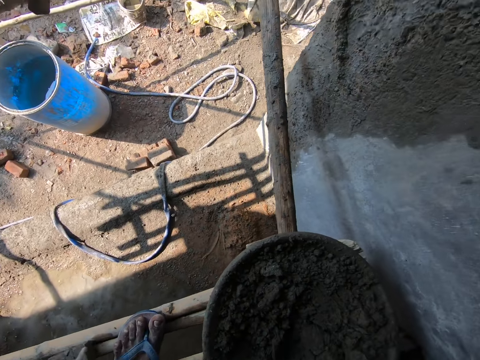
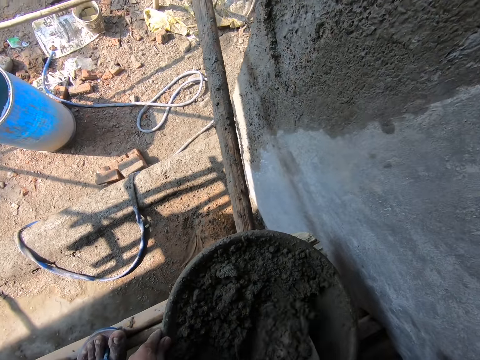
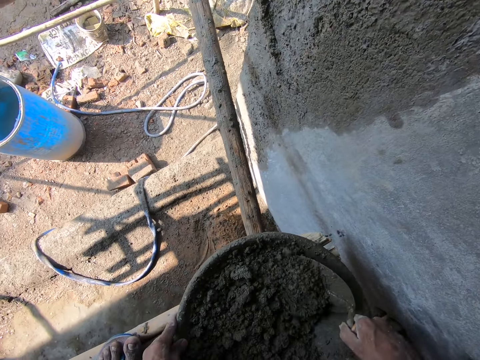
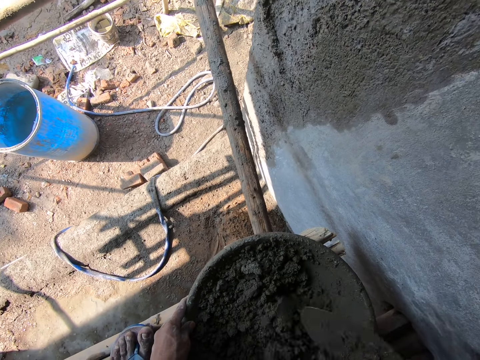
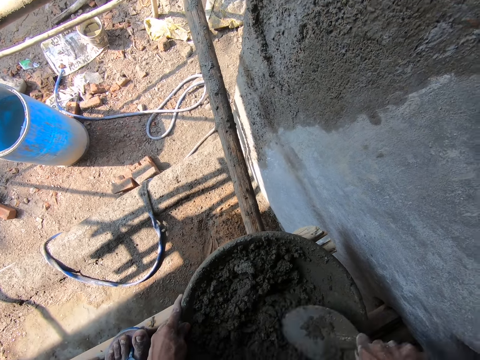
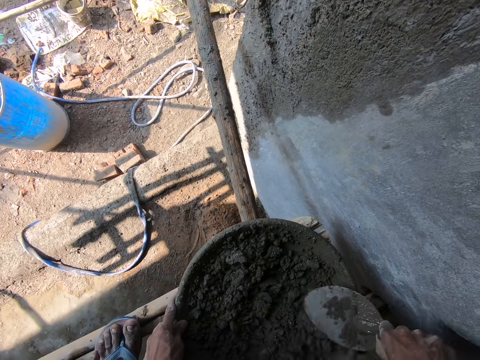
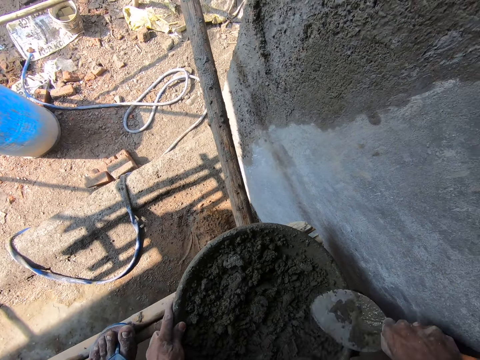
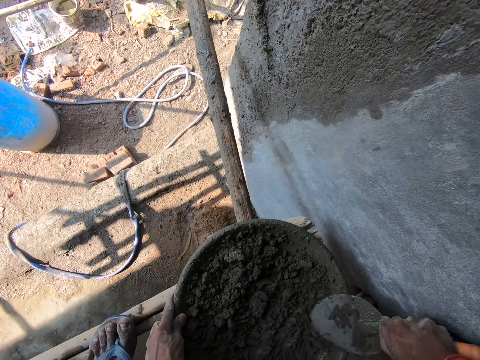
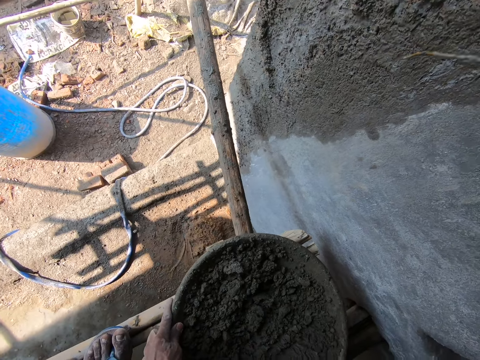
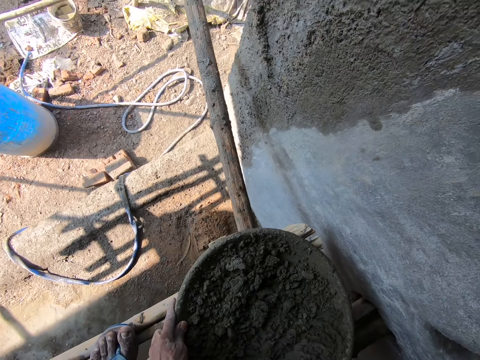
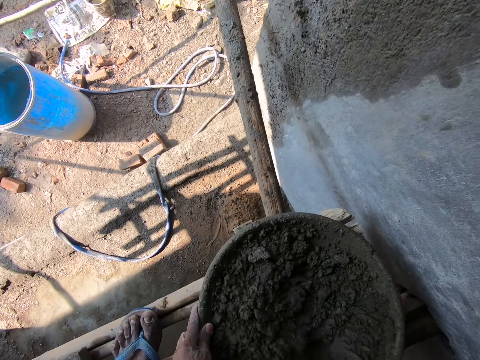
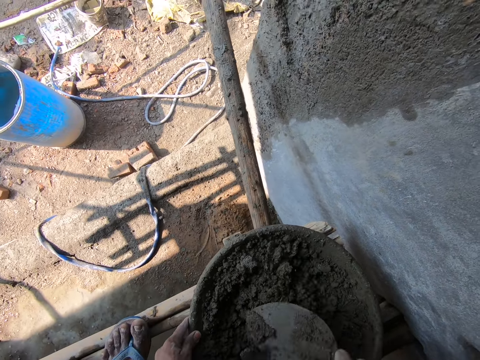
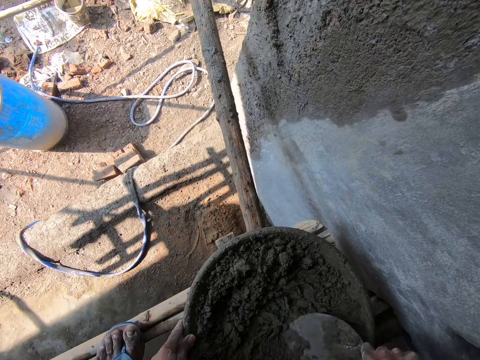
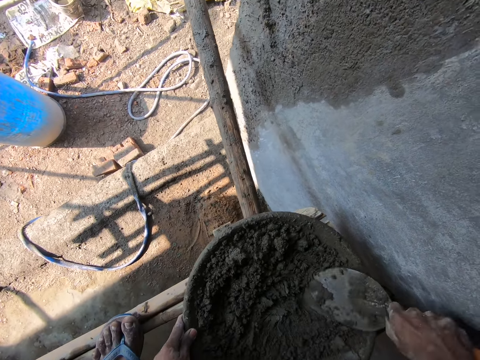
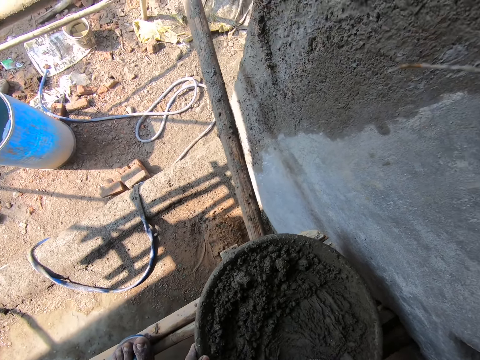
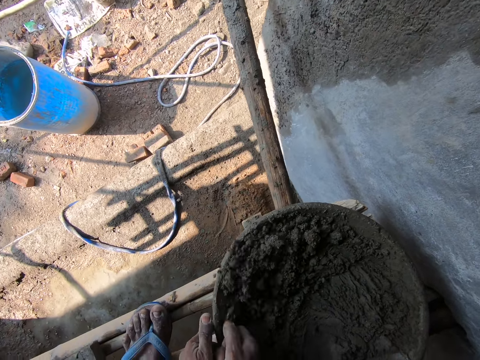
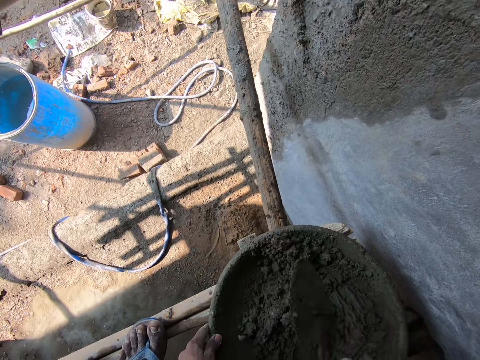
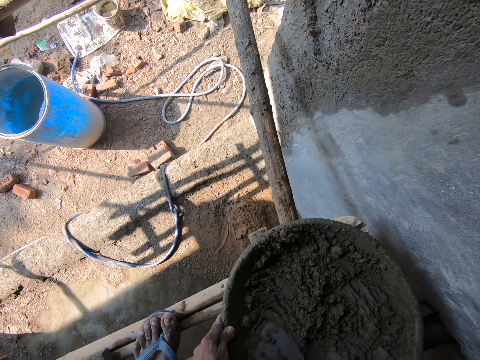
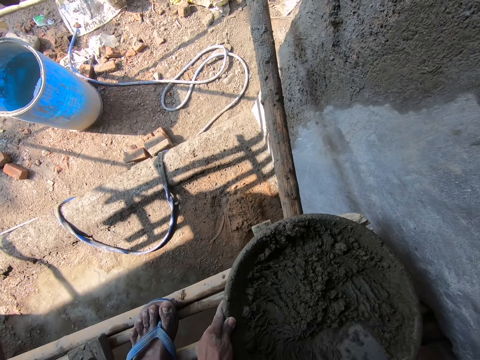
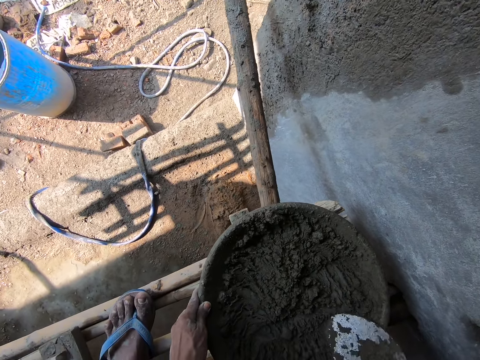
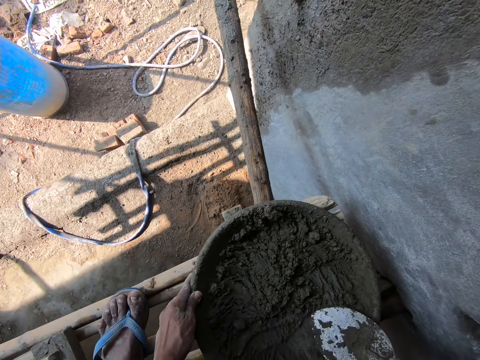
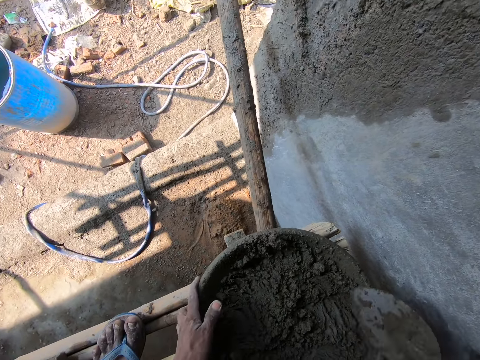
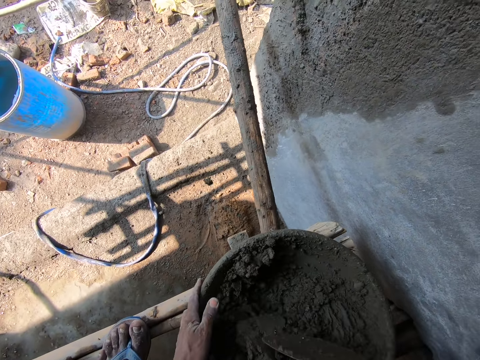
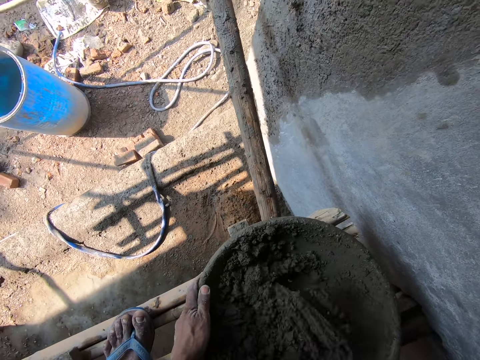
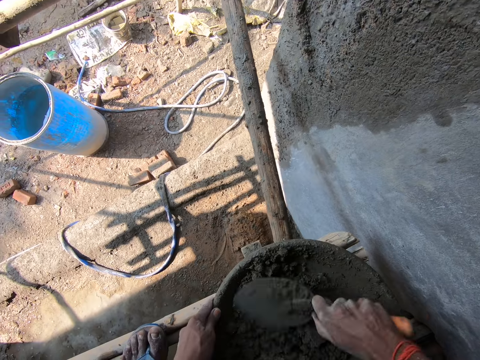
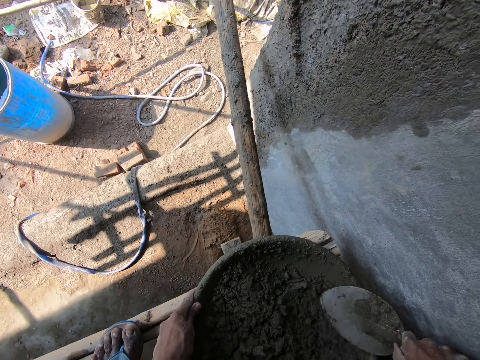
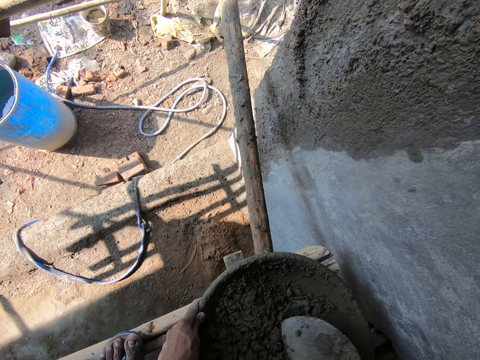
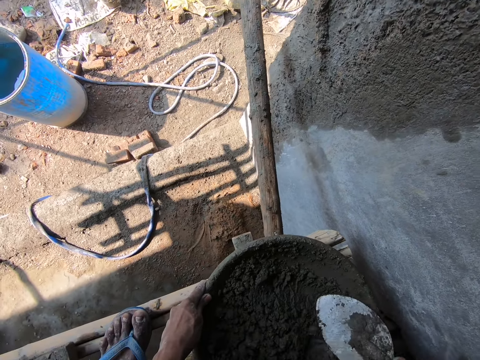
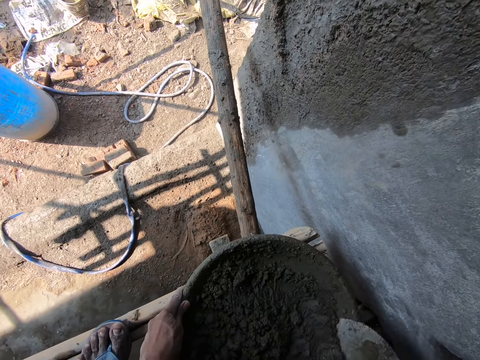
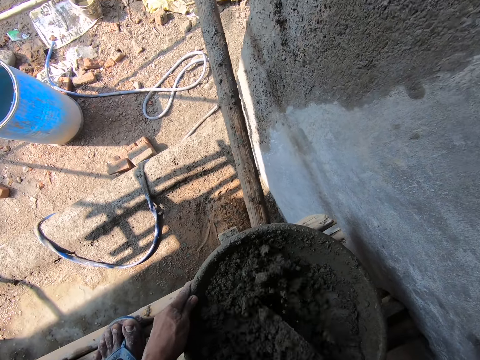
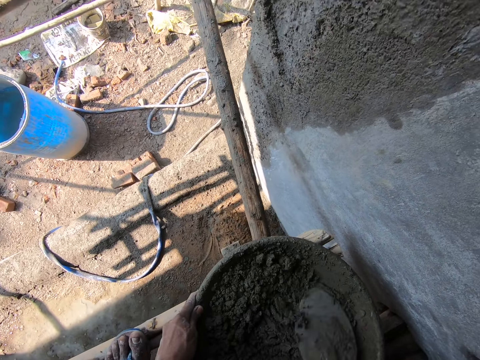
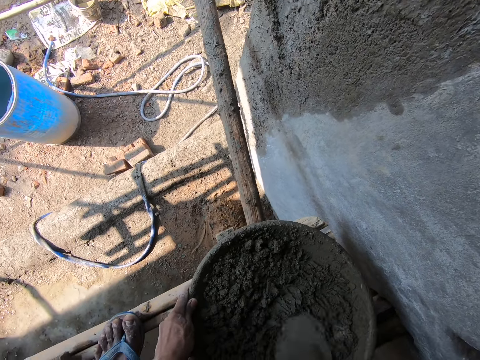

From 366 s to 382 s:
The camera wearer holds the construction pan. They mix the mortar.

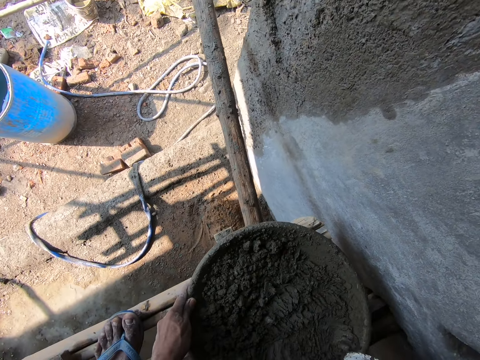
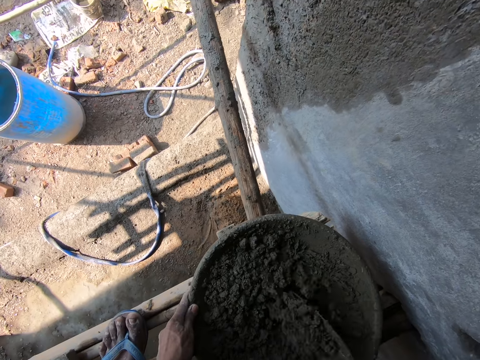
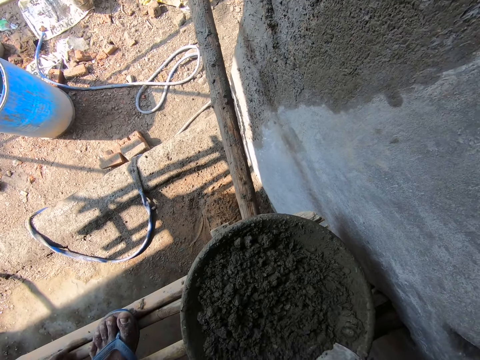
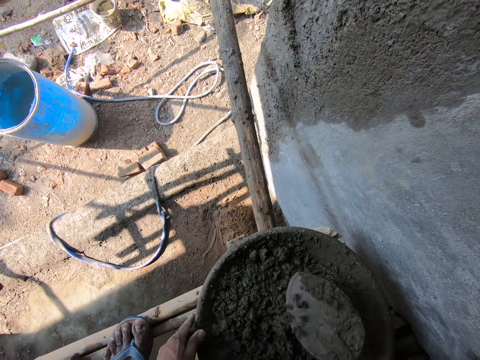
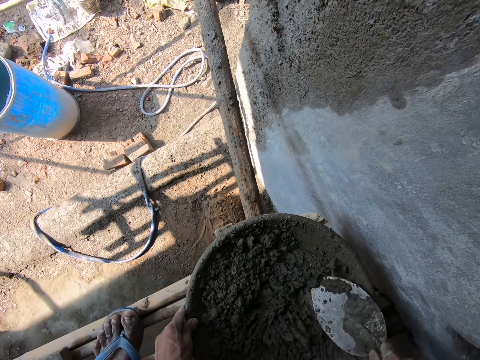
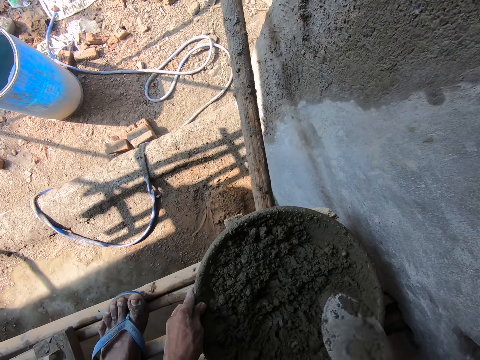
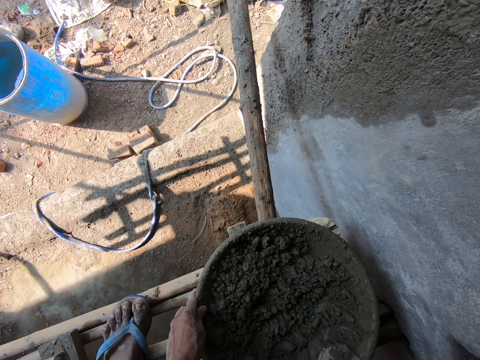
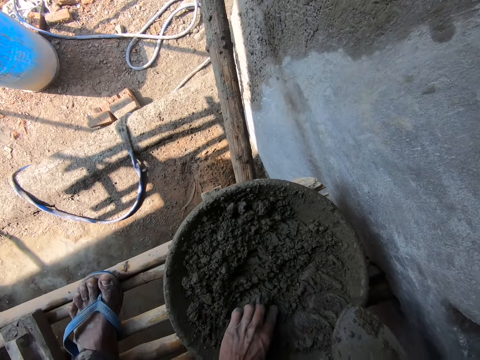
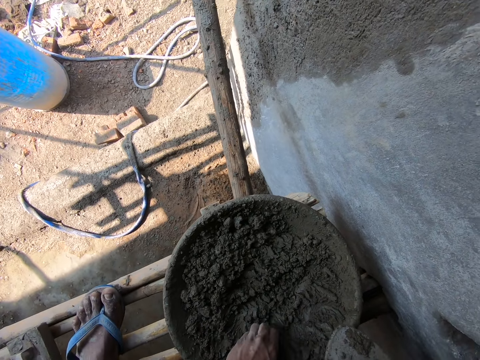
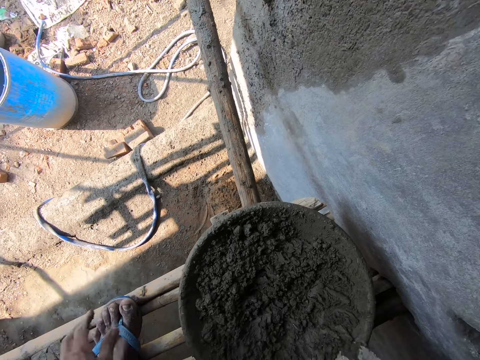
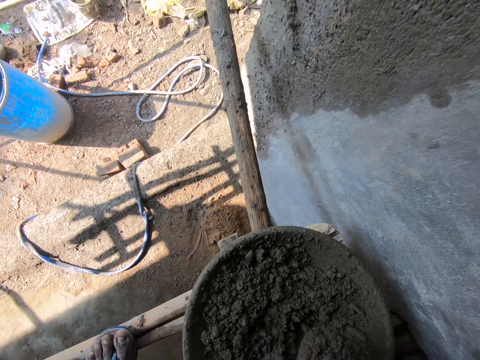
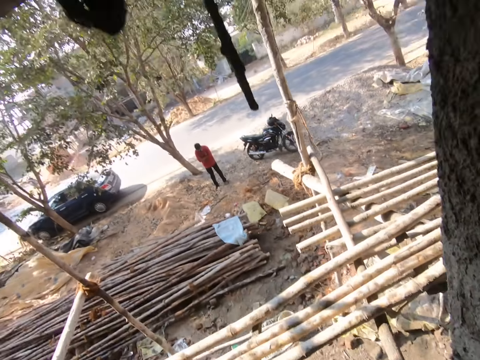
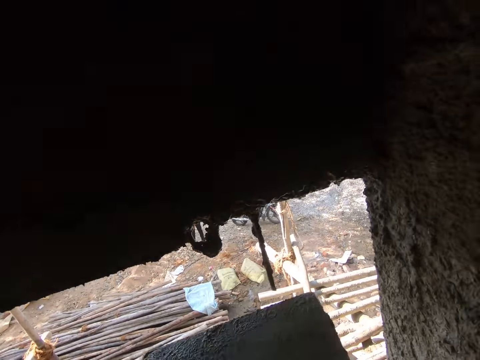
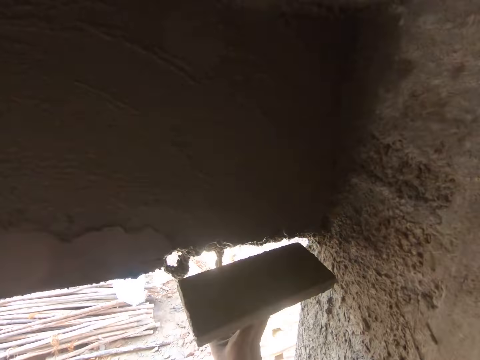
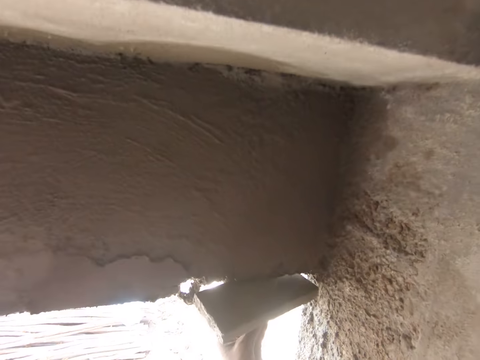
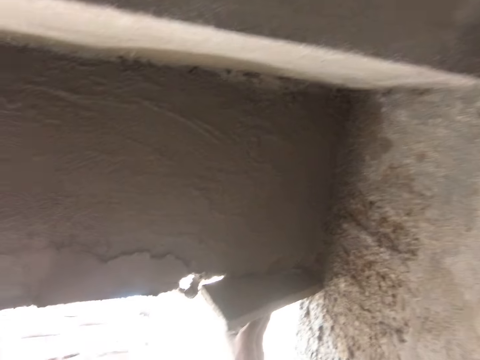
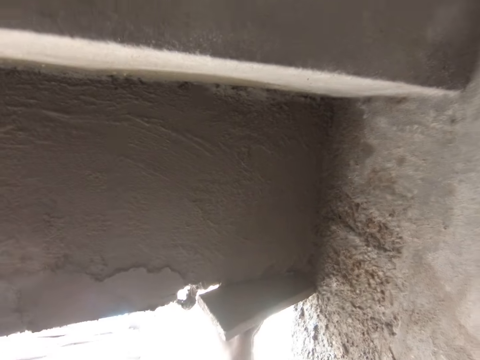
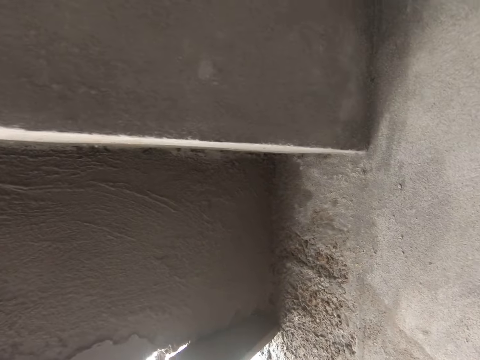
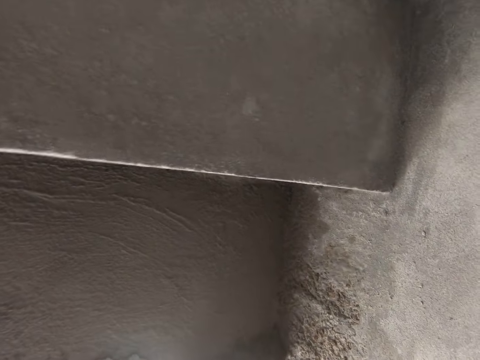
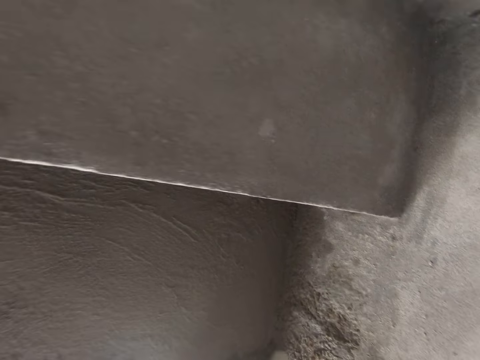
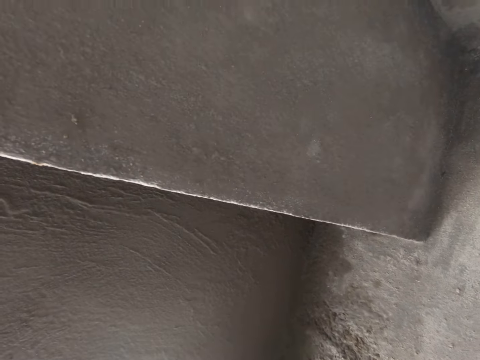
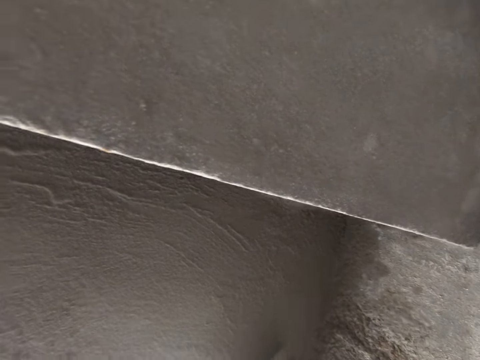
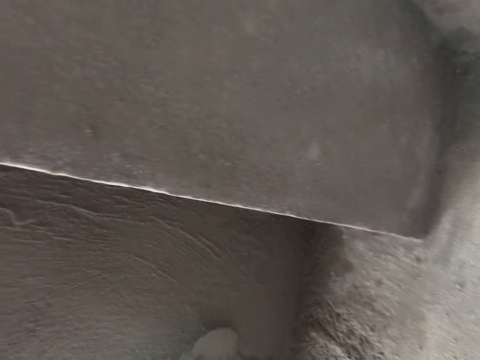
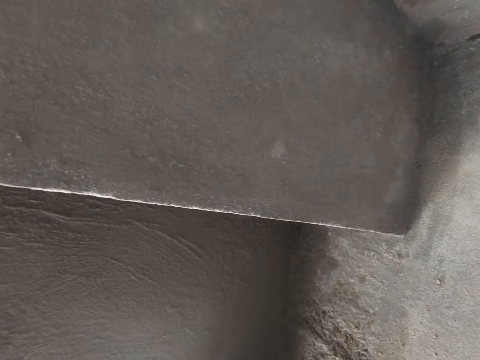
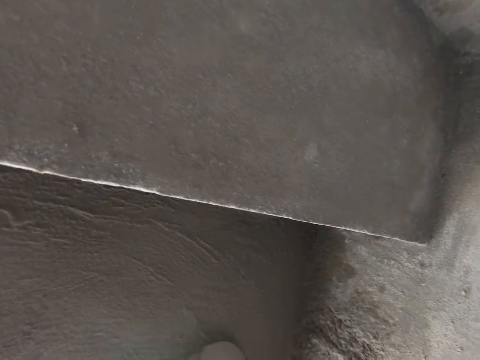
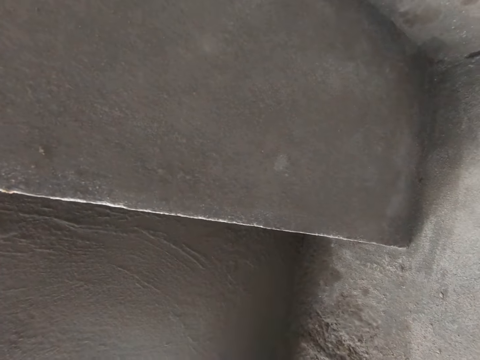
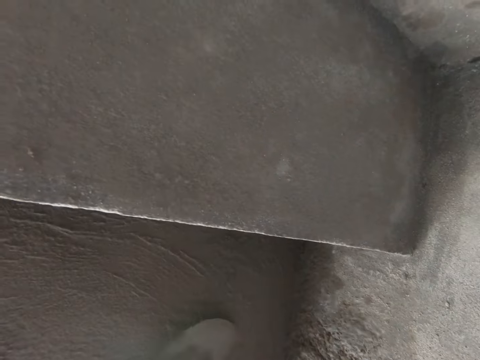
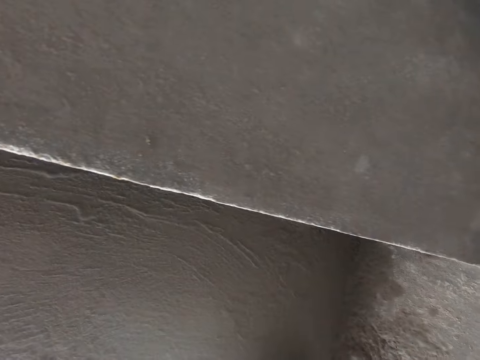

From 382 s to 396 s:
The camera wearer touches the soil cement. They remove dirt from the mortar. They scoop the soil cement with the trowel. They put the wooden float on the slab. They support the timber on the wall. They put the soil cement on the slab. They spread the soil cement on the wall with the trowel.
